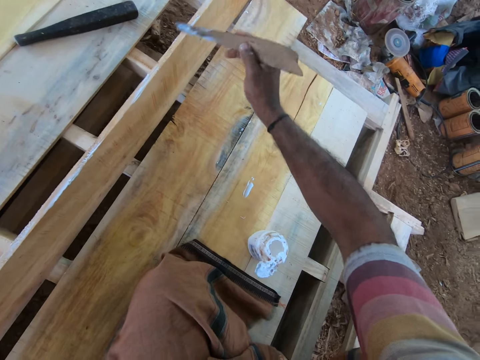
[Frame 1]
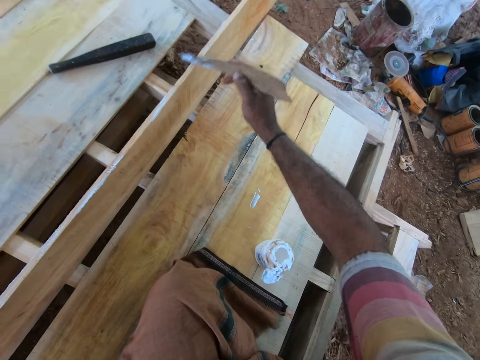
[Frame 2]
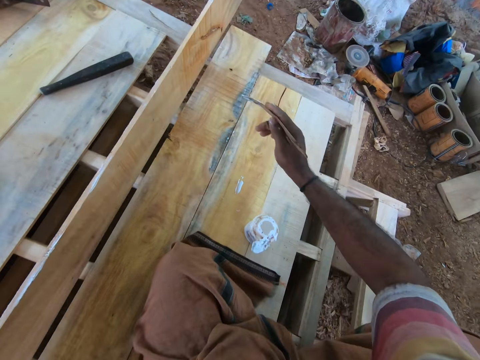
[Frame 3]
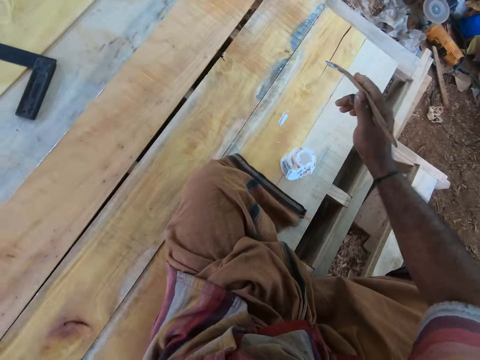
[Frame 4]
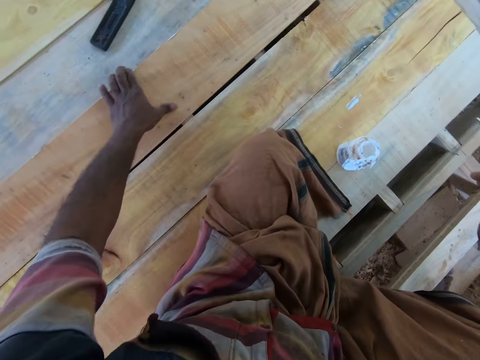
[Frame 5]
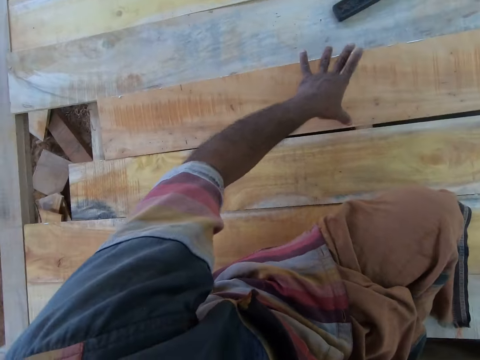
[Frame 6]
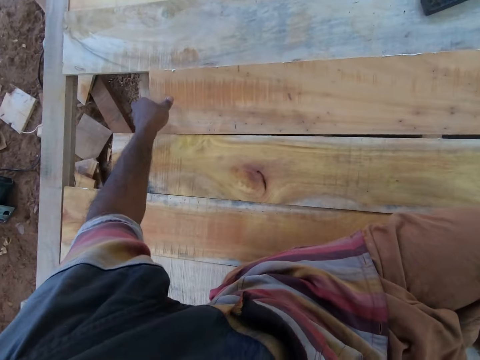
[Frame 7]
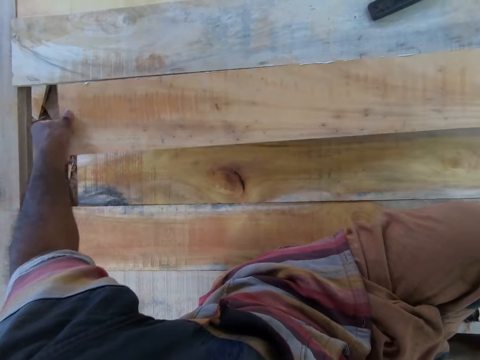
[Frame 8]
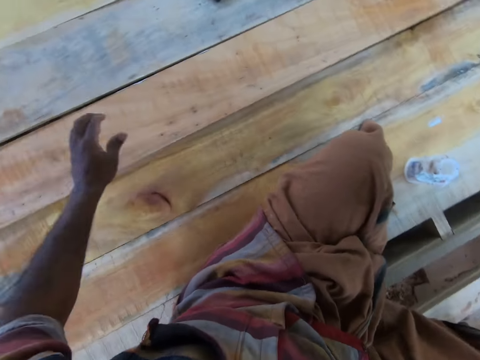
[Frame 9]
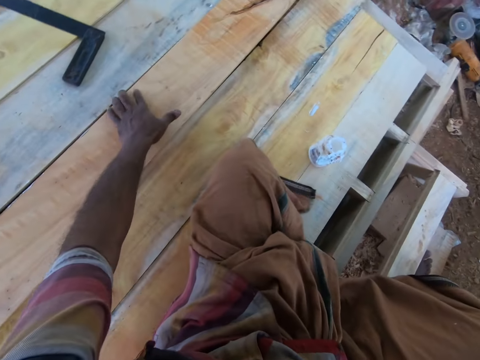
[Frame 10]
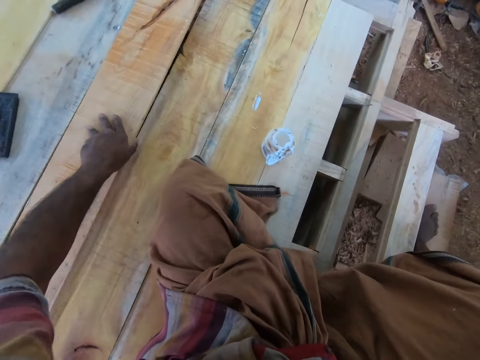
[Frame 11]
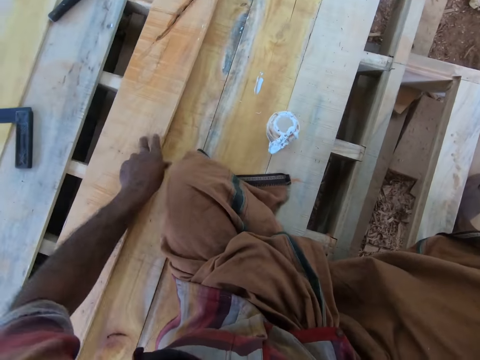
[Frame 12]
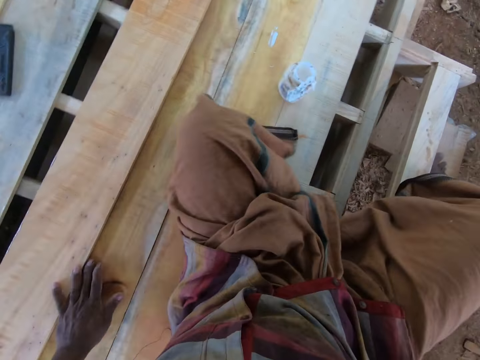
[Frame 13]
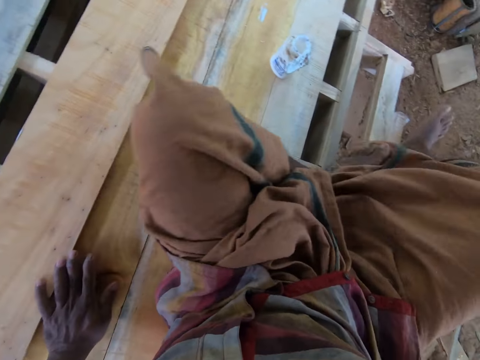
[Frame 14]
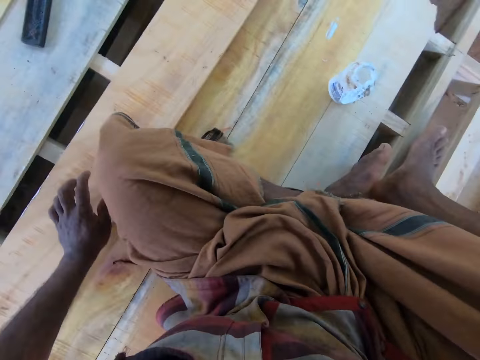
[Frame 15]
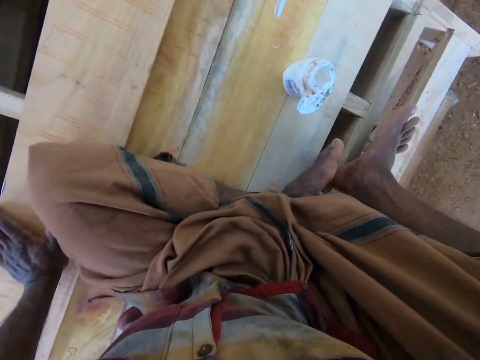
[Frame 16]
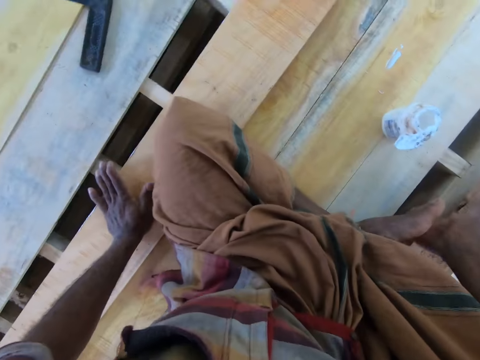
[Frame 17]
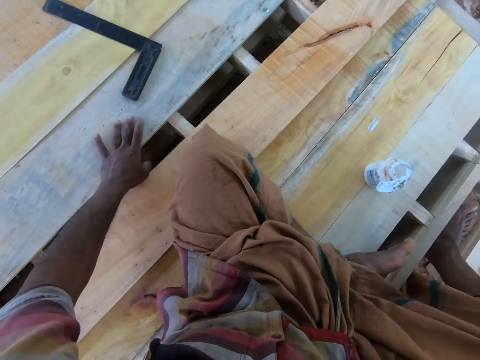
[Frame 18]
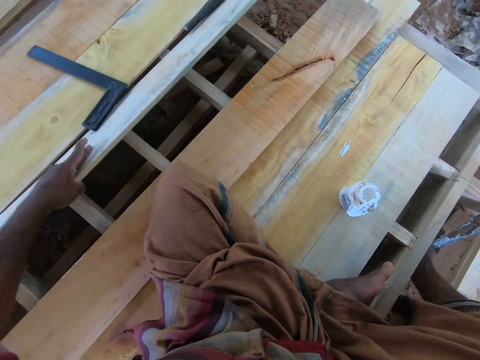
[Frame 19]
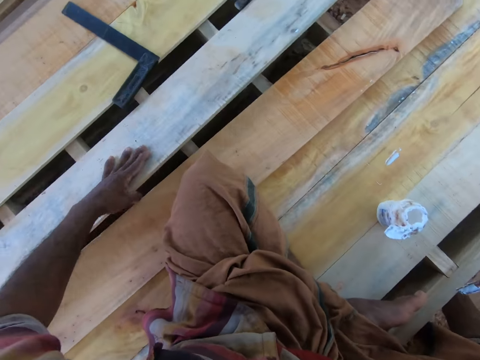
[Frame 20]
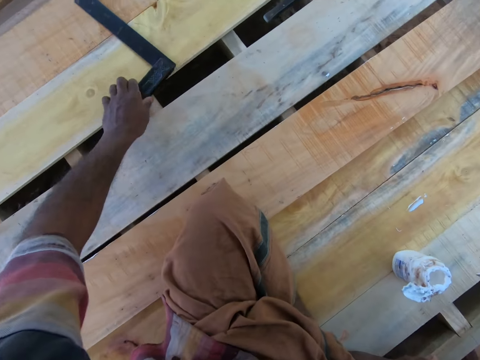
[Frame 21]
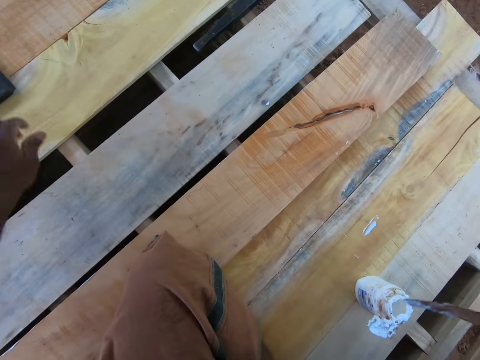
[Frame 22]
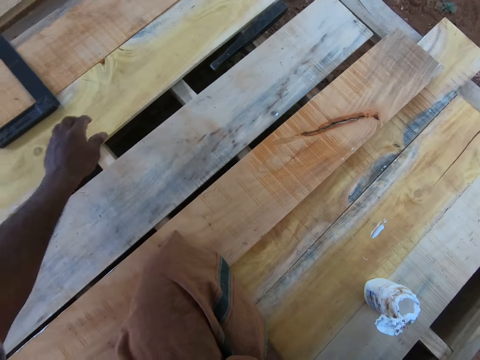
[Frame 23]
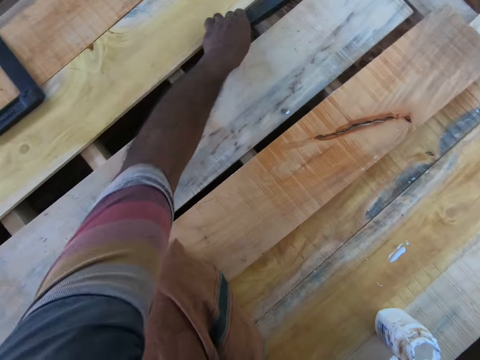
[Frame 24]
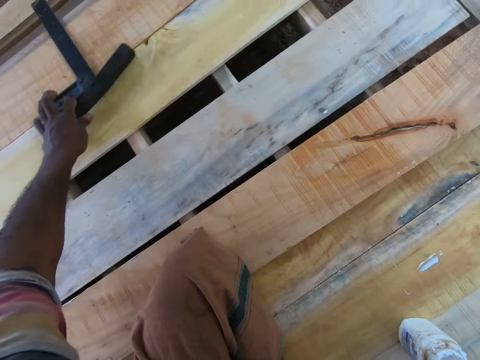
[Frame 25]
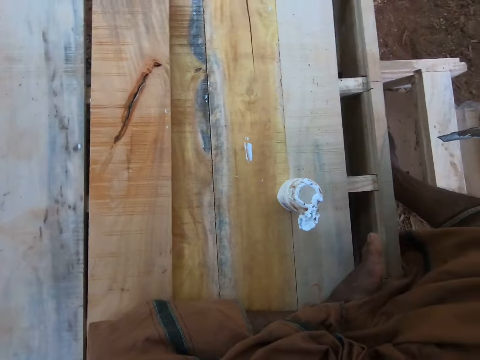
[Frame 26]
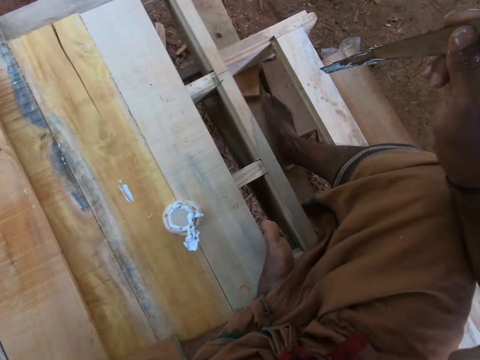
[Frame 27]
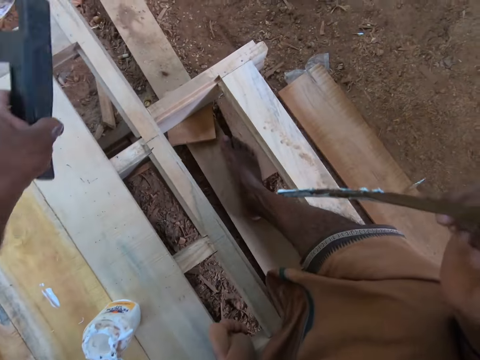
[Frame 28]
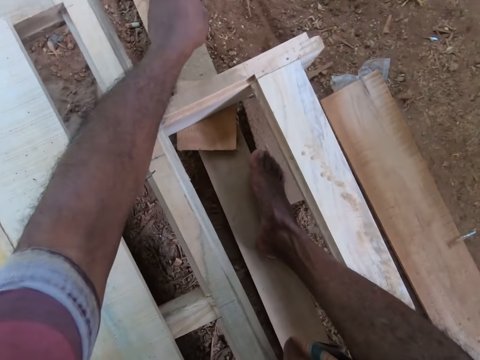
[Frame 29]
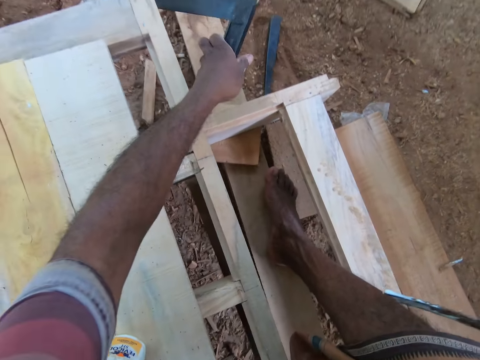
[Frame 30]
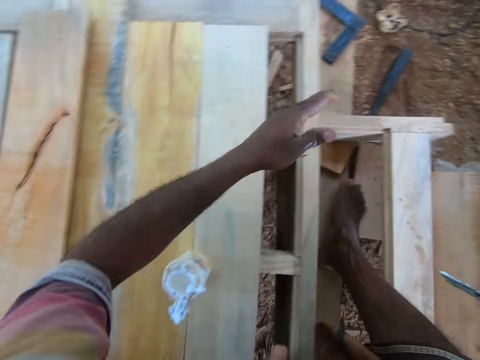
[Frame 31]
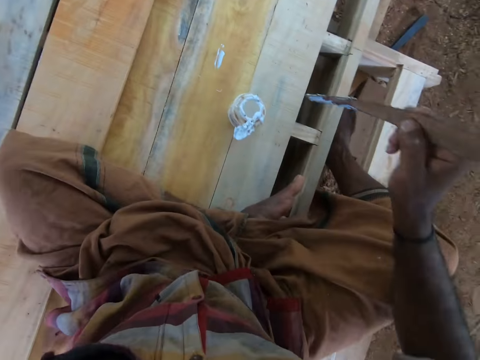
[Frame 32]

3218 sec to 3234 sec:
The camera wearer drops the plank on the wood pallet with his left hand. He touches the plank on the wood pallet with his left hand. He adjusts the plank on the wood pallet with his left hand. He pulls the wood. He picks the piece of wood and drops the wood. He adjusts a plank on the wood pallet with his left hand. He picks the piece of wood and drops the wood. He moves the right angled scale on the wood pallet with his right hand. He picks the metal or hammer from the wood pallet with his left hand. He drops the metal on the wood pallet with his left hand. He moves the hammer. He looks around. He drops the metal on the wood pallet with his left hand. He drops the right angled scale on the wood pallet with his left hand.

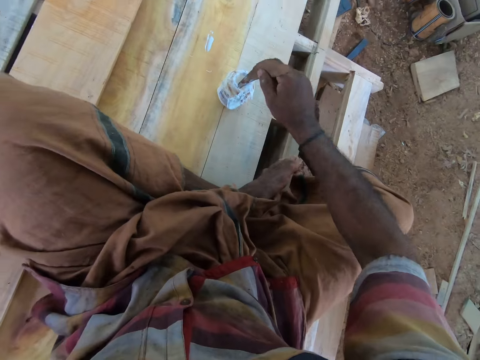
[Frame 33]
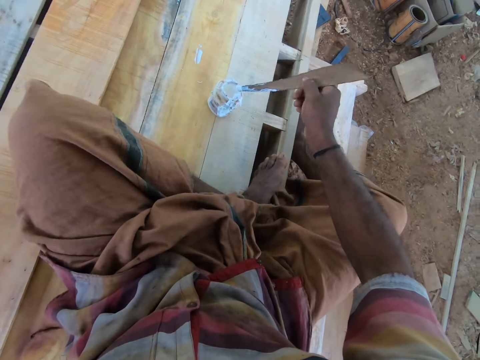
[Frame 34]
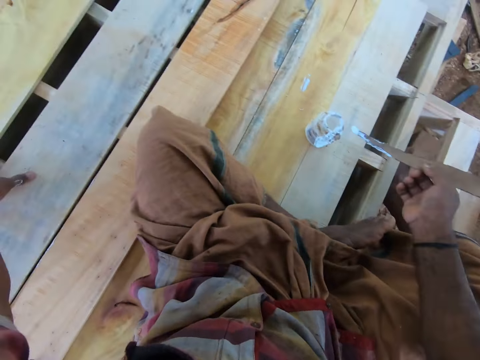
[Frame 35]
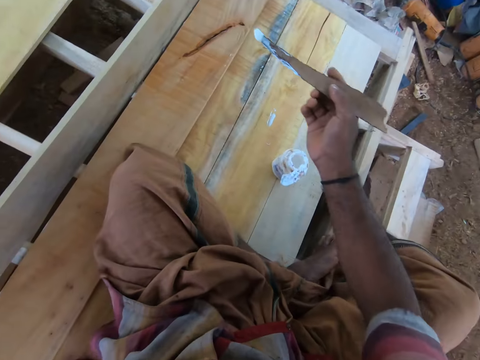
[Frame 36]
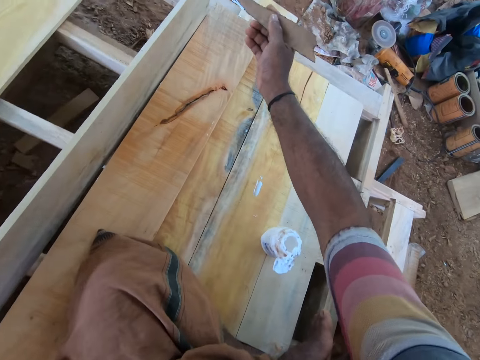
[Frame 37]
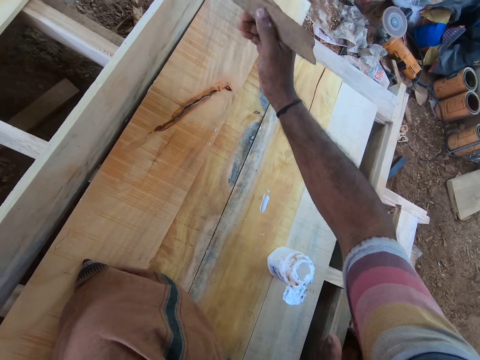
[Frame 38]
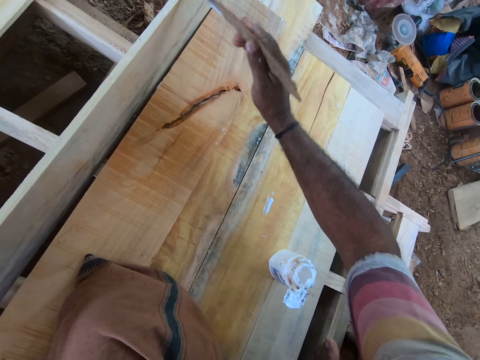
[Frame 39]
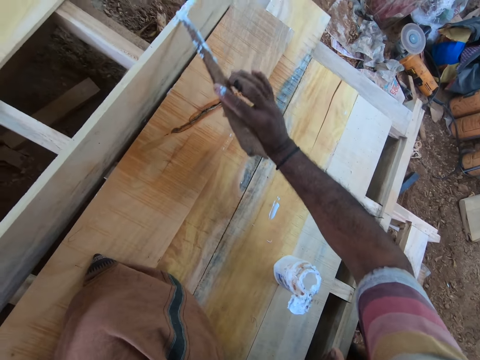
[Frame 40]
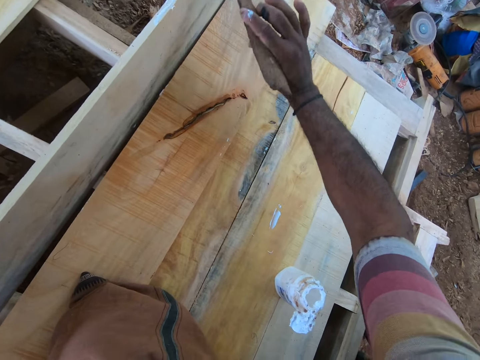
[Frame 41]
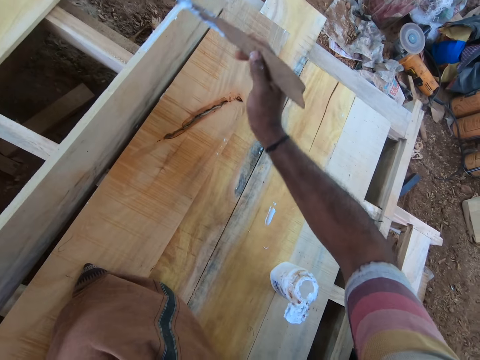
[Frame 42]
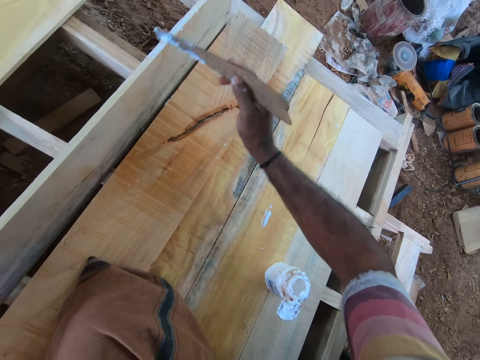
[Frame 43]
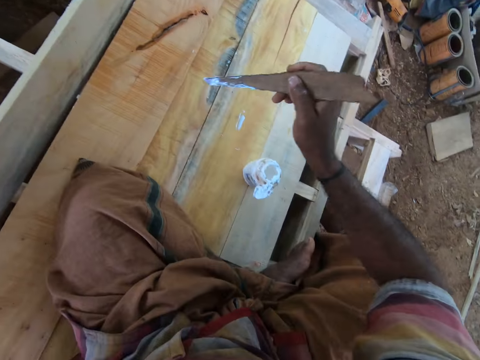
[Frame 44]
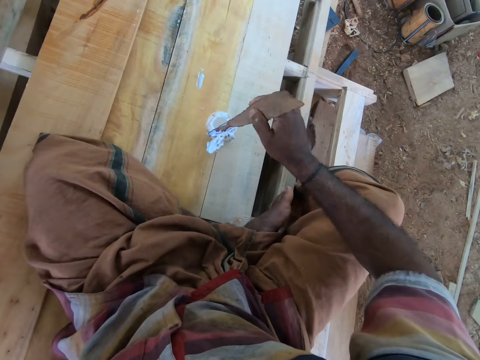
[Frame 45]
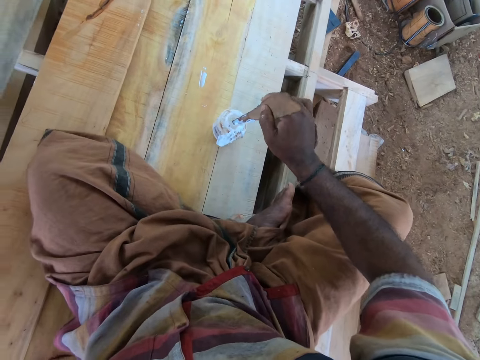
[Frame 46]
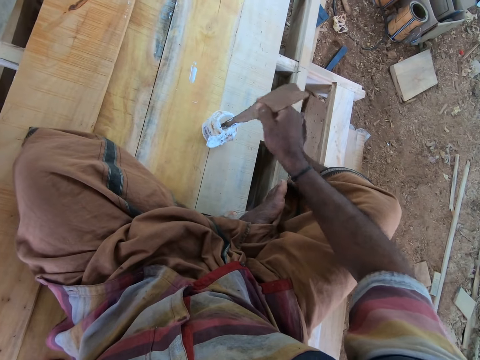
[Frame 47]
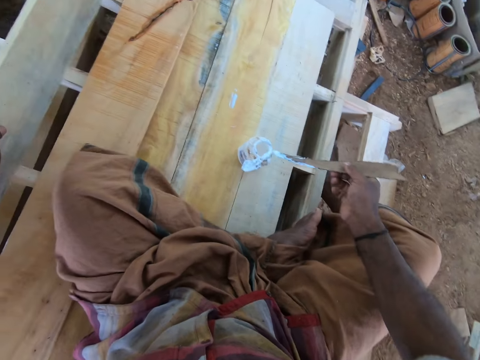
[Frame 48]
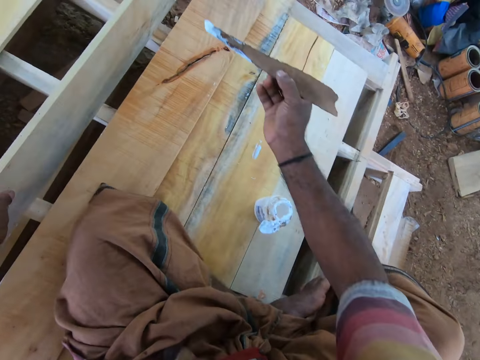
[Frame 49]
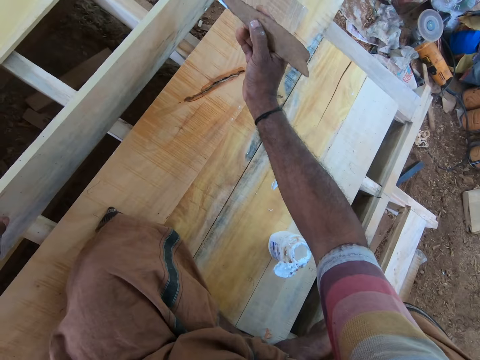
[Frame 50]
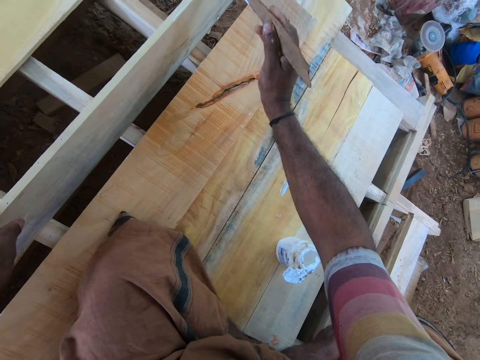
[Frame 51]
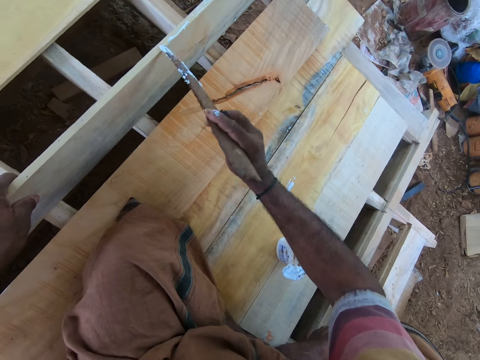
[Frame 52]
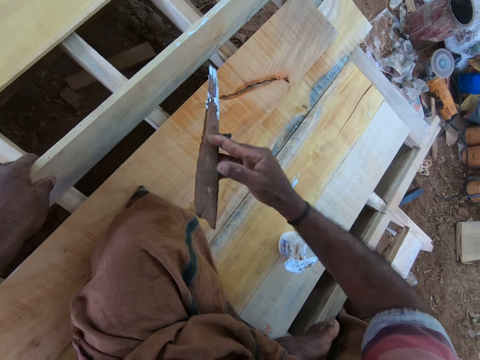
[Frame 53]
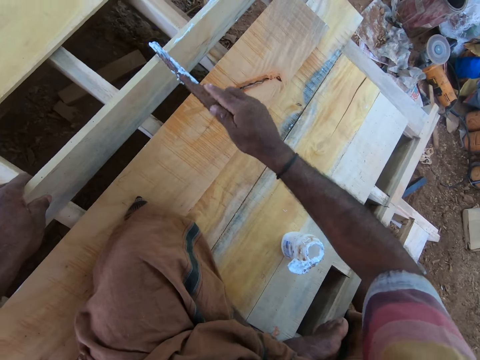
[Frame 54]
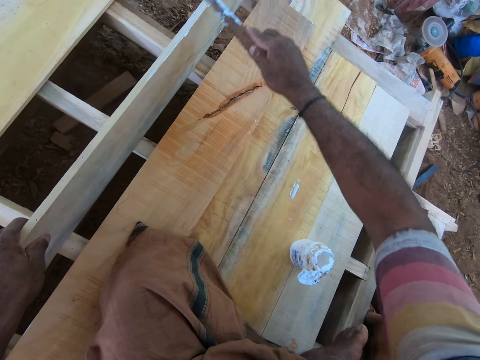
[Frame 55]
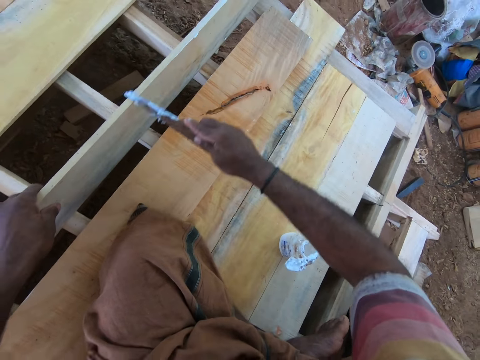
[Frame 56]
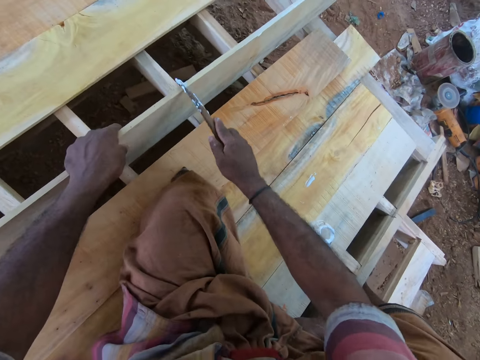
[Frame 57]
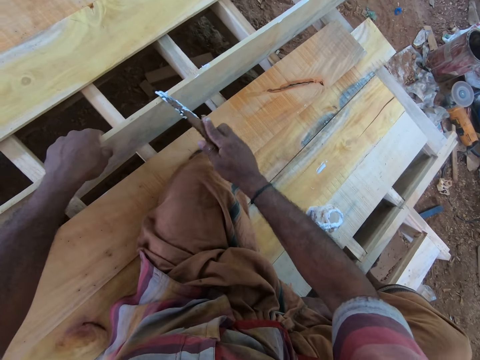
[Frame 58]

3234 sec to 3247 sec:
The camera wearer takes glue from the glue container with the piece of wood in his right hand. He picks the plank from the wood pallet with his left hand. He applies the glue on the plank with the piece of wood in his right hand. He takes glue from the glue container with the piece of wood in his right hand. He applies the glue on the plank with the piece of wood in his right hand.
